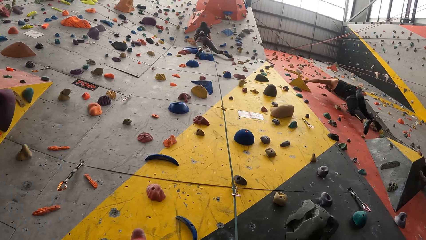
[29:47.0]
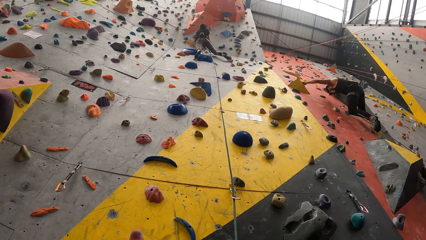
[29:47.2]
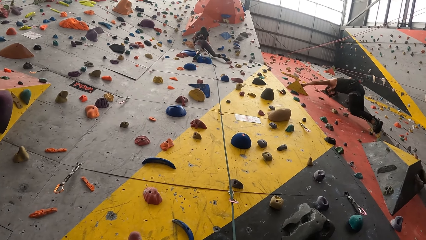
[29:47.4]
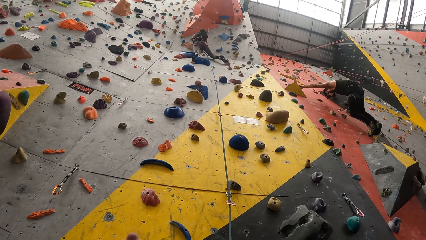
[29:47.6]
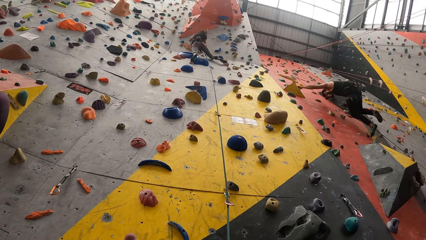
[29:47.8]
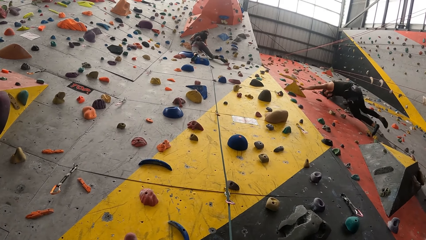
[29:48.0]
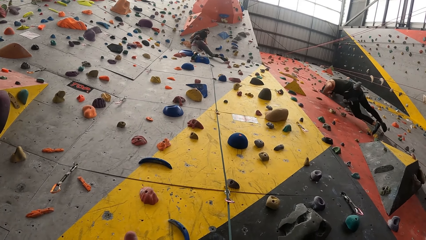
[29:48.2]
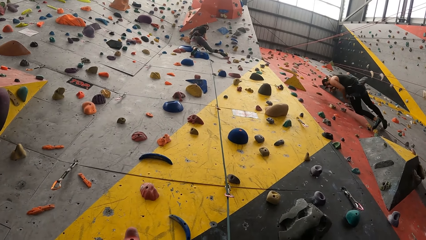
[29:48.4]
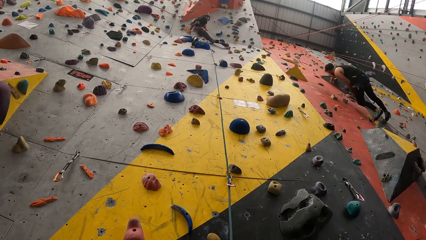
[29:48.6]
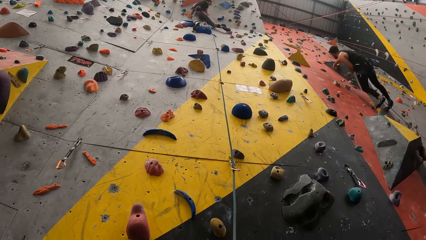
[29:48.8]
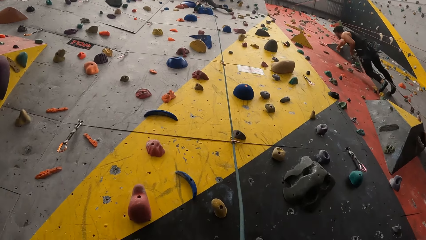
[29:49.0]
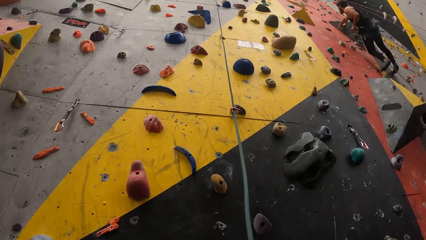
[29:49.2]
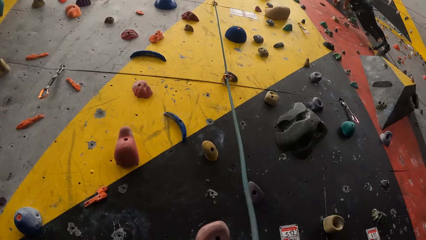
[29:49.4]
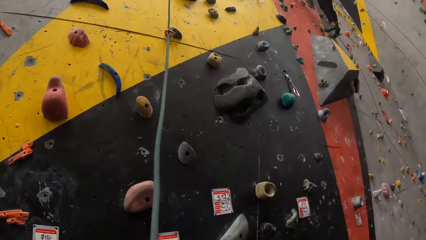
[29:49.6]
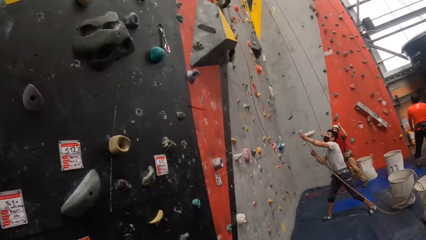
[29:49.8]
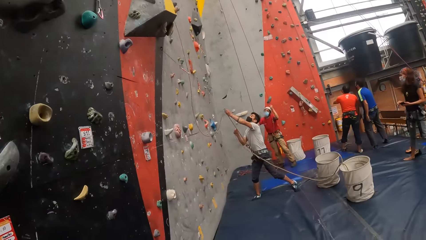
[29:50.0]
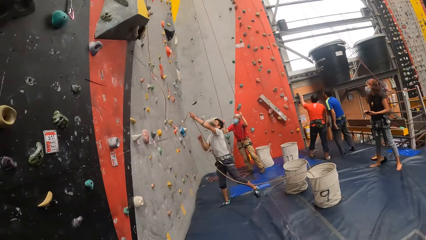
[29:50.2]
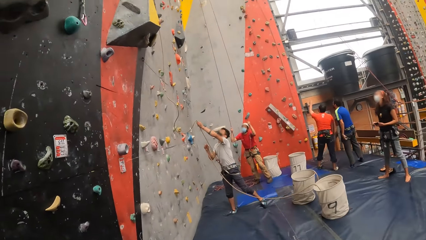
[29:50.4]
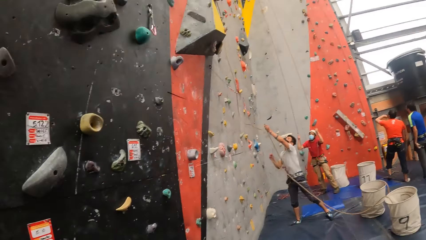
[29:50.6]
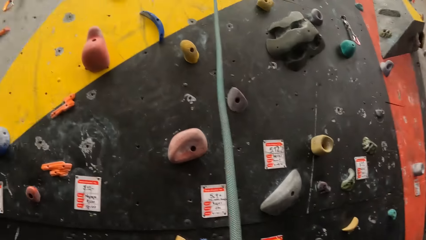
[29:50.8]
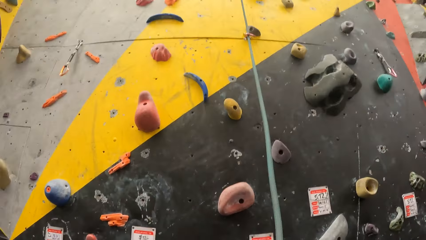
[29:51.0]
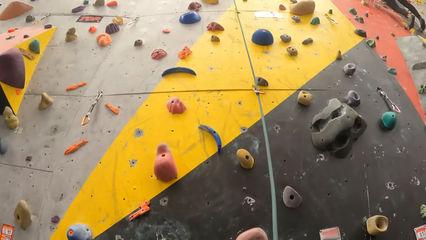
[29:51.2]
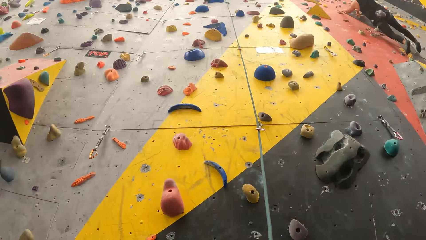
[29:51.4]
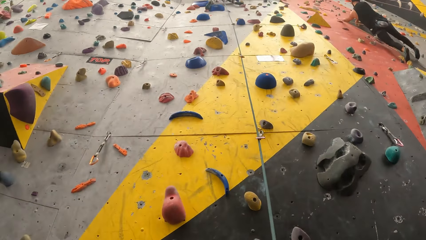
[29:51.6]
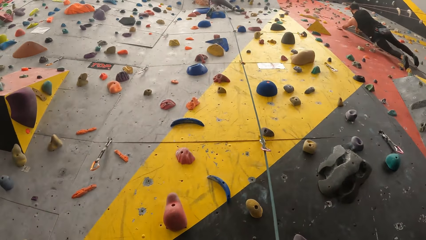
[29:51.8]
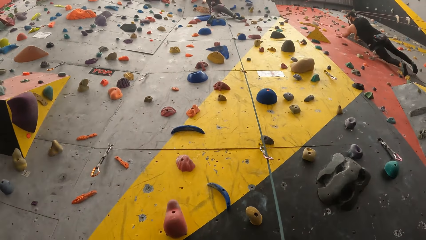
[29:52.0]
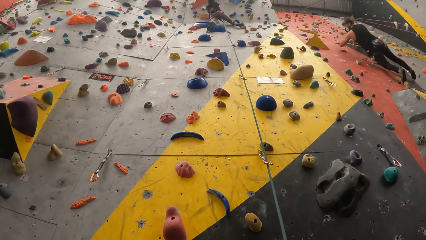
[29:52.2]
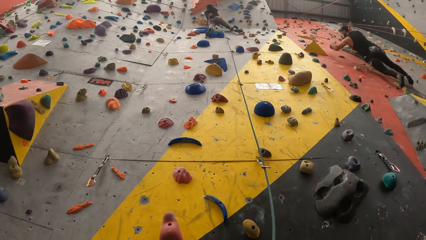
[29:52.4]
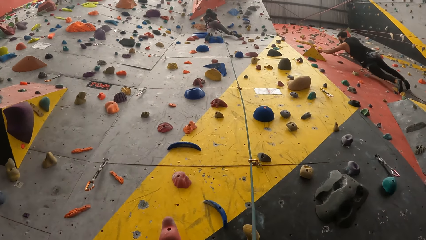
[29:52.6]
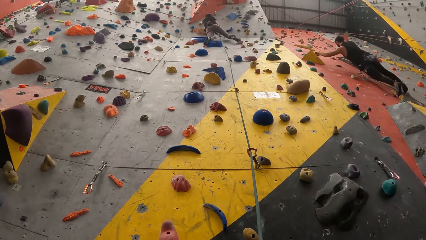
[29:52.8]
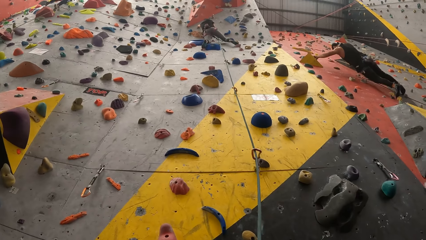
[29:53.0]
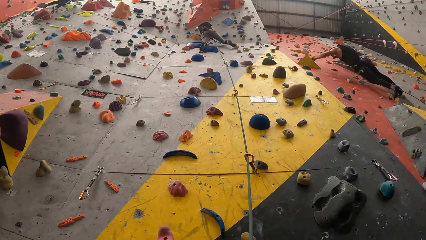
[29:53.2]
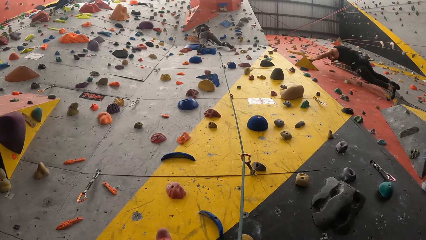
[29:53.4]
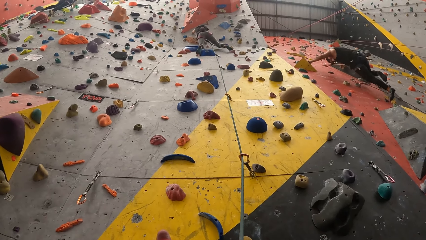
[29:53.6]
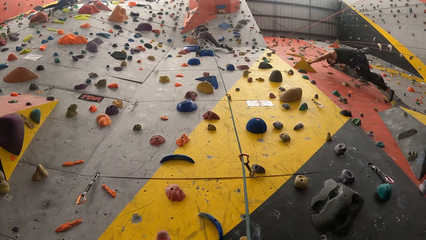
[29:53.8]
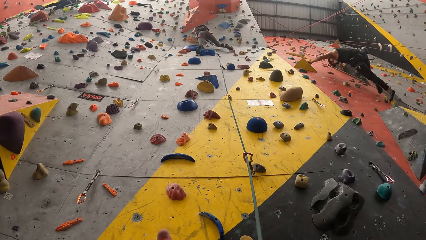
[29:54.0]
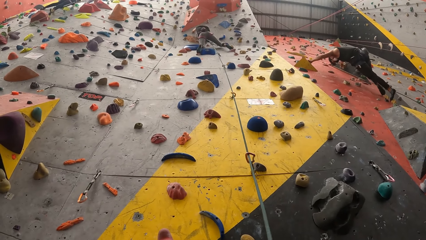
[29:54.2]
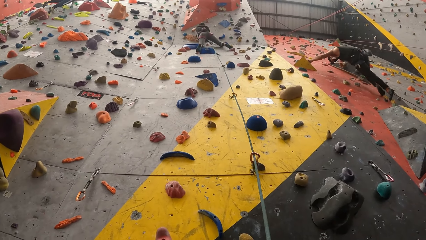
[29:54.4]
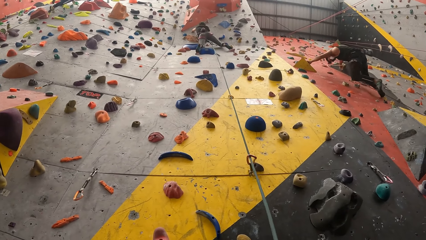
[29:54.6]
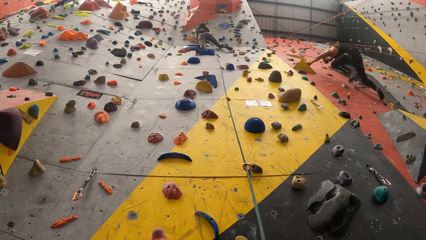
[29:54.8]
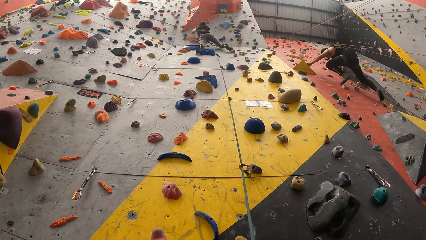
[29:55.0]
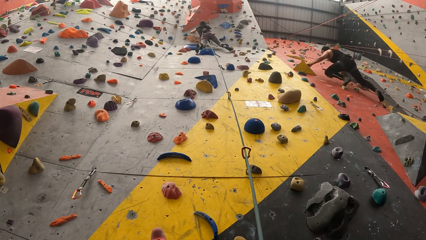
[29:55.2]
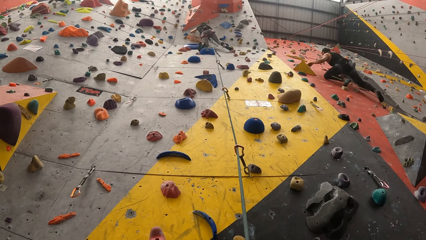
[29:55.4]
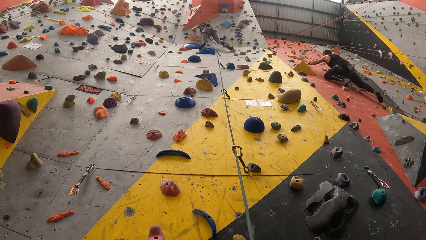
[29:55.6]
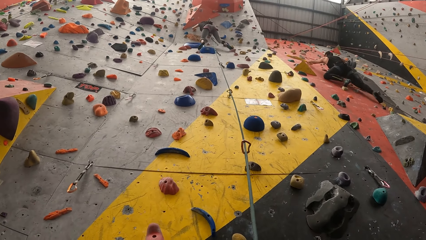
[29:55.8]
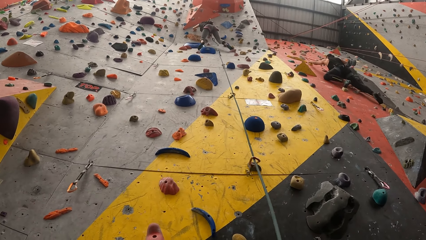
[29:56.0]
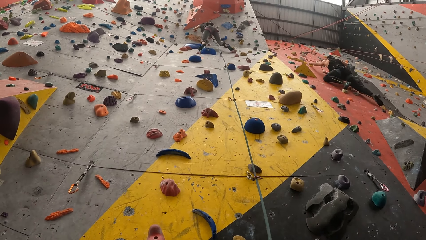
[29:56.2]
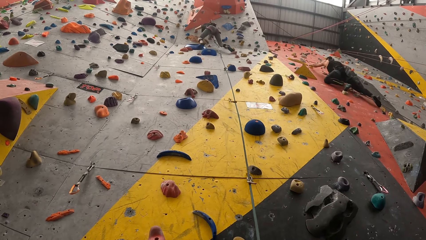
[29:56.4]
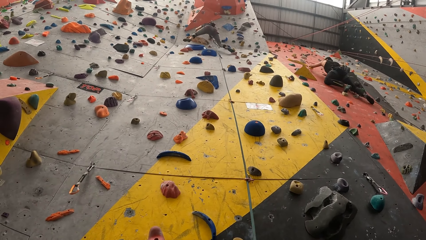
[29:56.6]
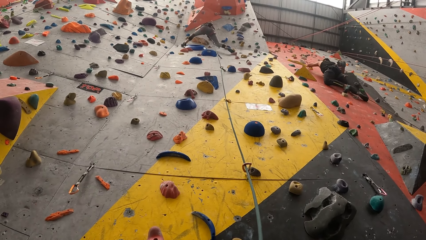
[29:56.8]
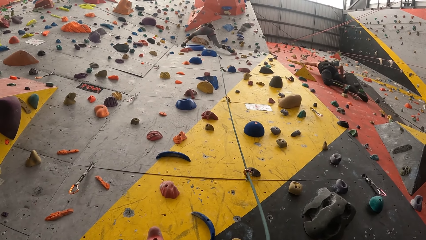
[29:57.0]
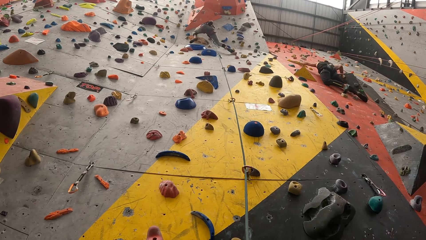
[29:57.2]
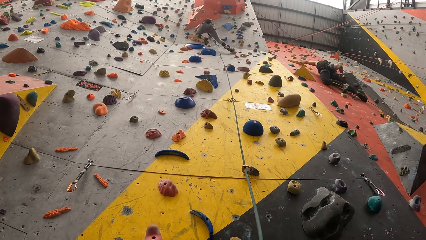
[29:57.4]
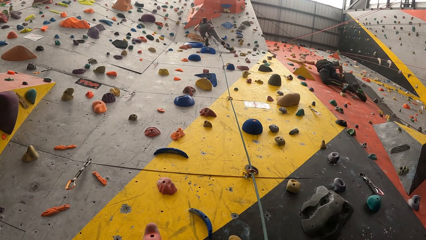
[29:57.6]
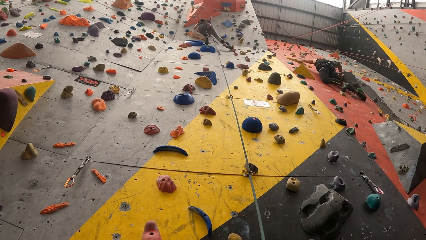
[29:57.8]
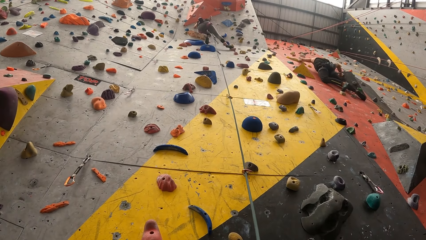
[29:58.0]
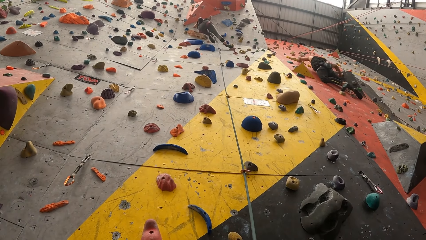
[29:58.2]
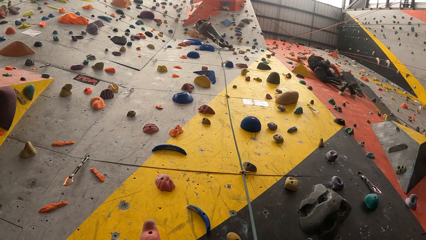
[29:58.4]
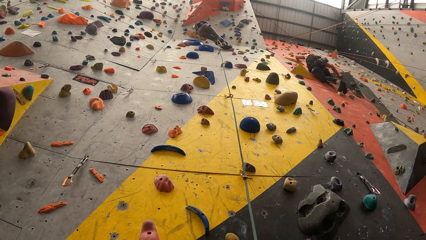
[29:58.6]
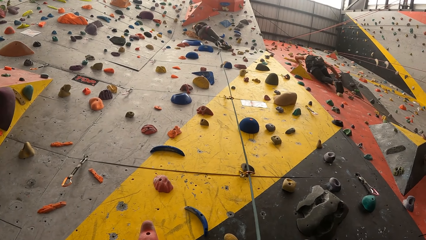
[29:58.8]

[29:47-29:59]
A woman converses with the camera wearer. The camera wearer looks right. They look around. They look up the bouldering wall. The woman climbs the wall.

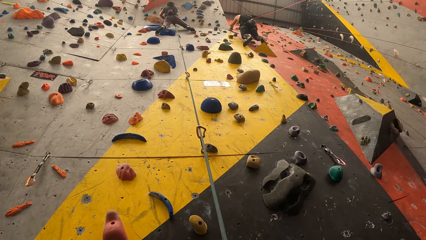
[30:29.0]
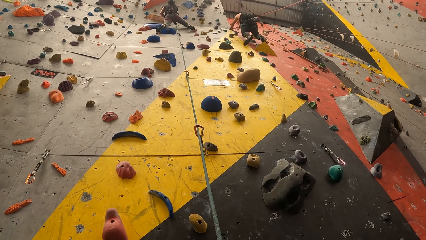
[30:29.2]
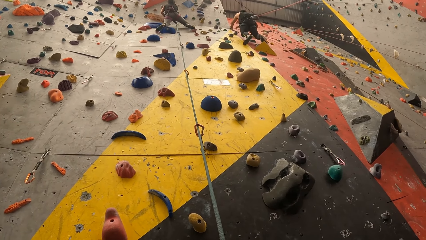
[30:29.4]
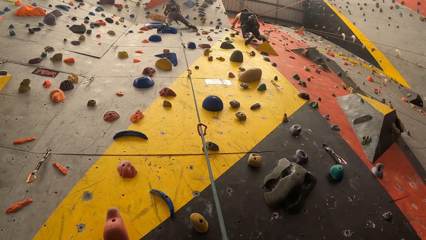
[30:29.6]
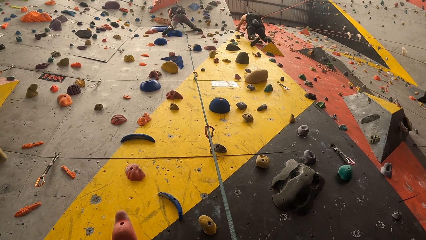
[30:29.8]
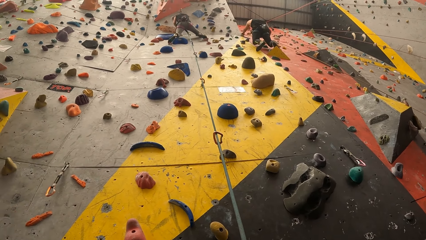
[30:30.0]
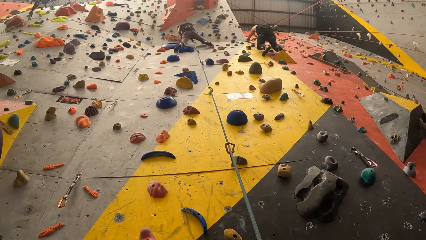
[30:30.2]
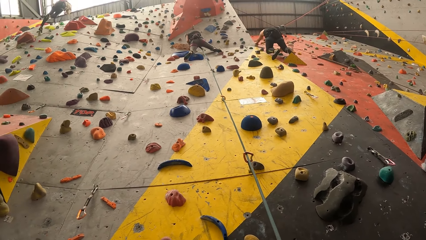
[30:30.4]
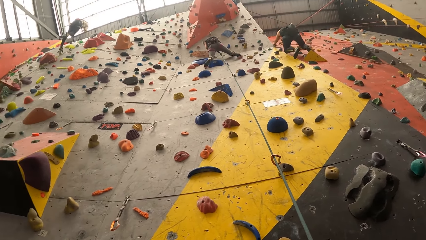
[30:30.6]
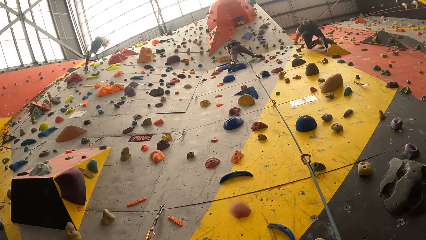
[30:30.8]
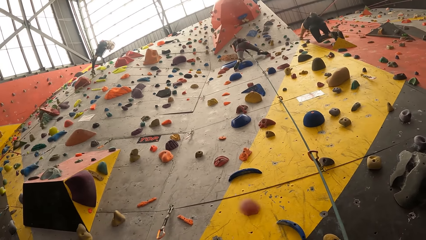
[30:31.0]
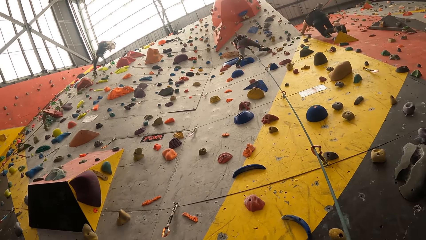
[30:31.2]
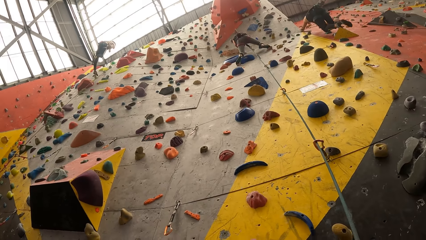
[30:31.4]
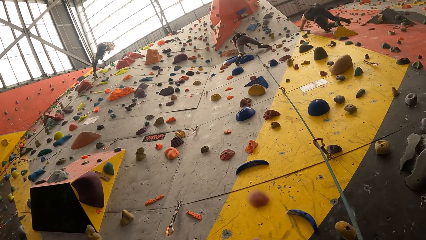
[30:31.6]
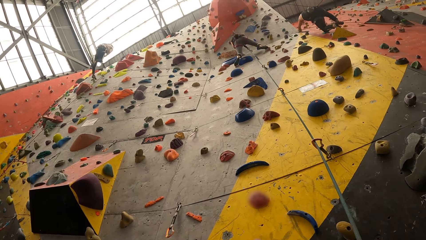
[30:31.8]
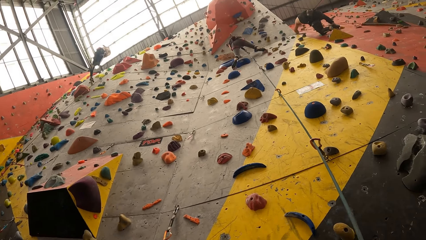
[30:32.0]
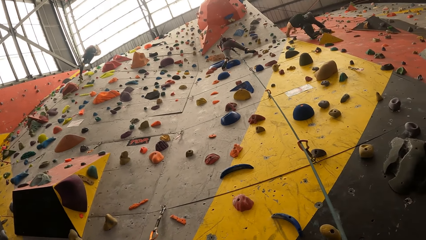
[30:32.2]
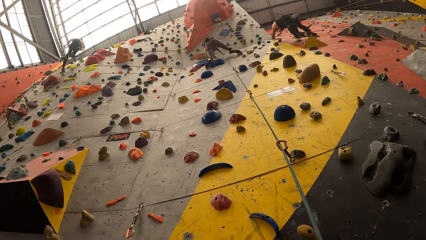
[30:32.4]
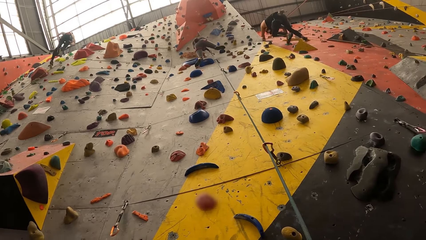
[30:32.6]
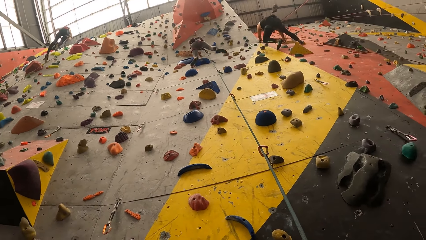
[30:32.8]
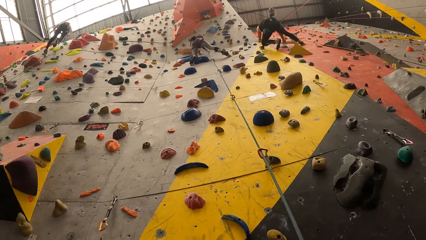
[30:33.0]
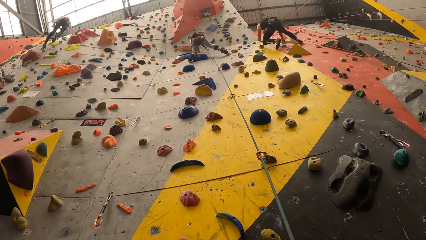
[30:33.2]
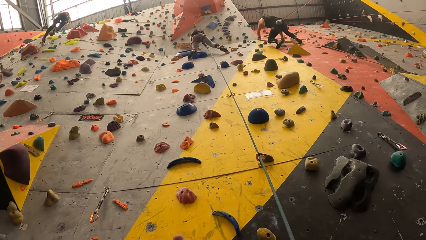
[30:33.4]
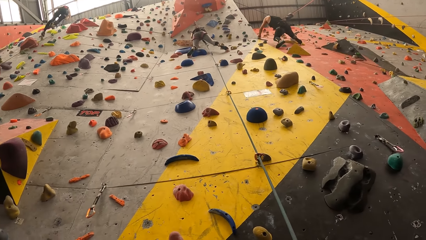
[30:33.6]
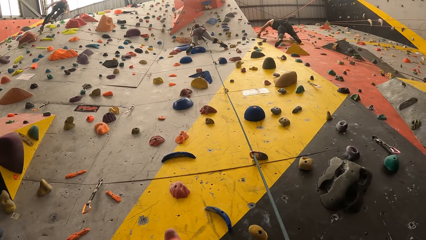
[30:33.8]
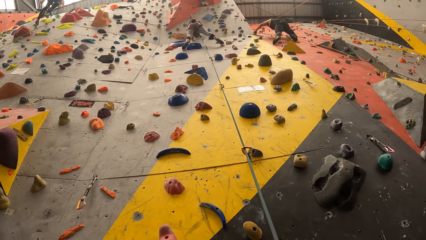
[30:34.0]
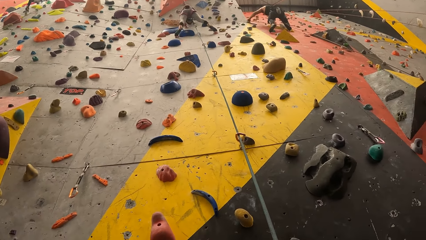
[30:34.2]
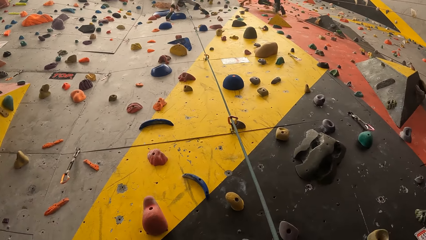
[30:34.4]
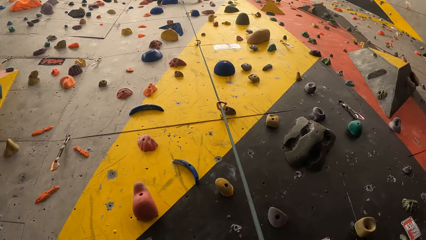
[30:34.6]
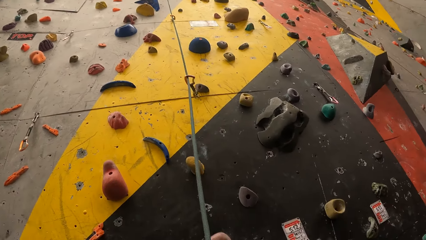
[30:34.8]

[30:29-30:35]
The camera wearer looks up the bouldering wall.
